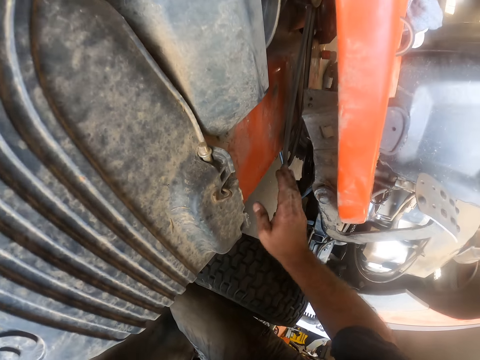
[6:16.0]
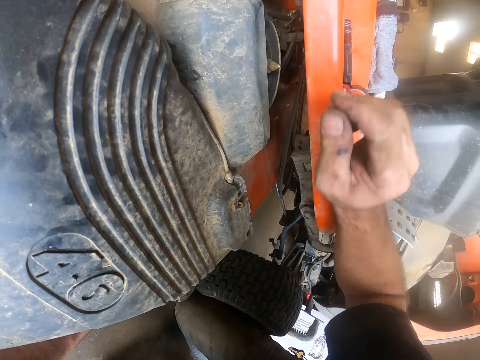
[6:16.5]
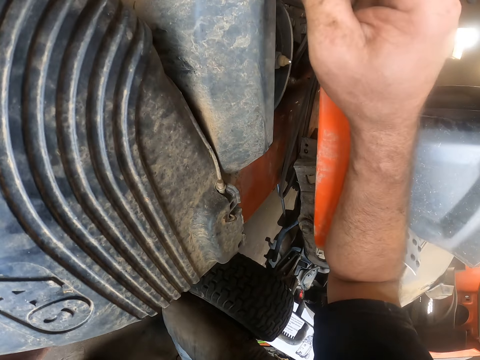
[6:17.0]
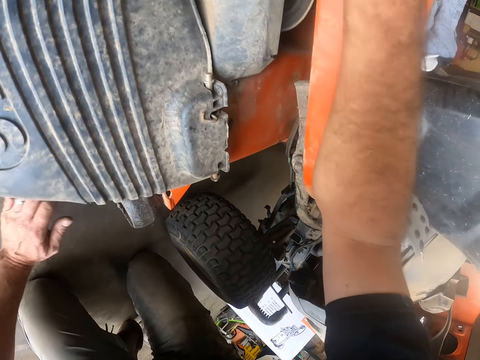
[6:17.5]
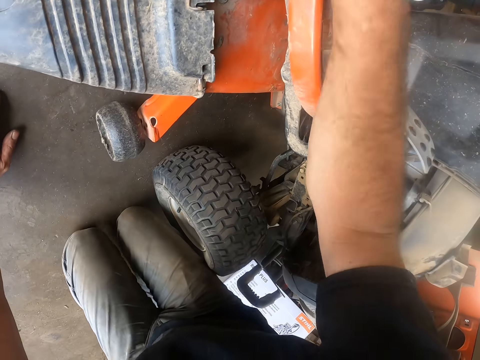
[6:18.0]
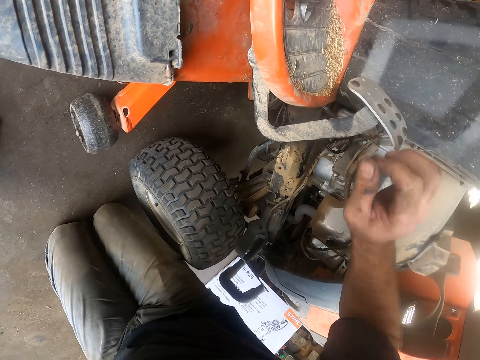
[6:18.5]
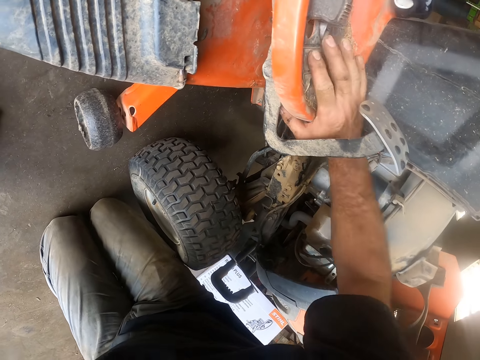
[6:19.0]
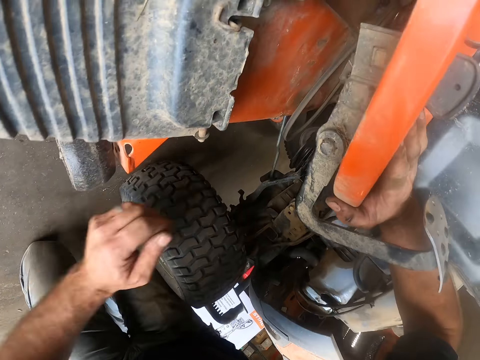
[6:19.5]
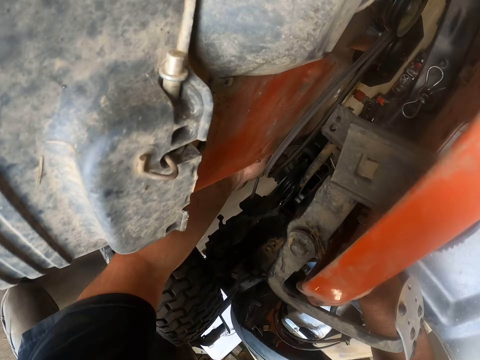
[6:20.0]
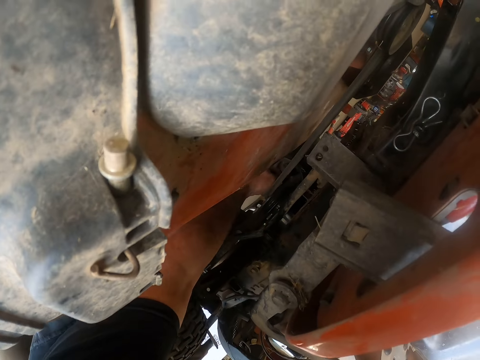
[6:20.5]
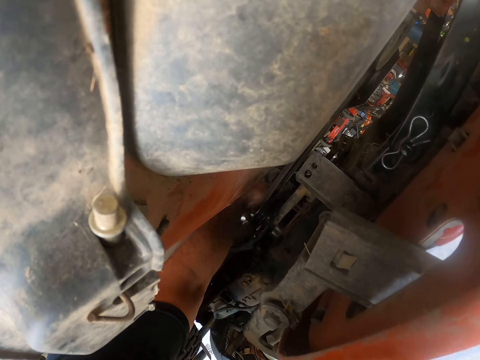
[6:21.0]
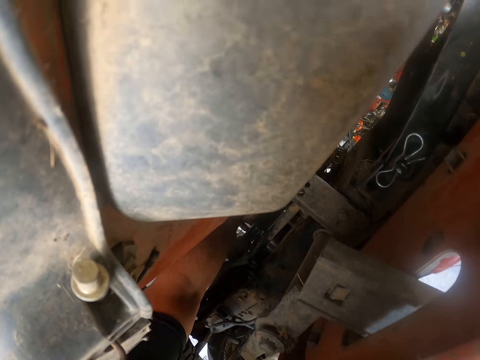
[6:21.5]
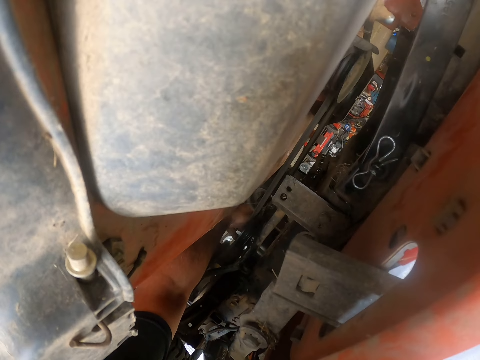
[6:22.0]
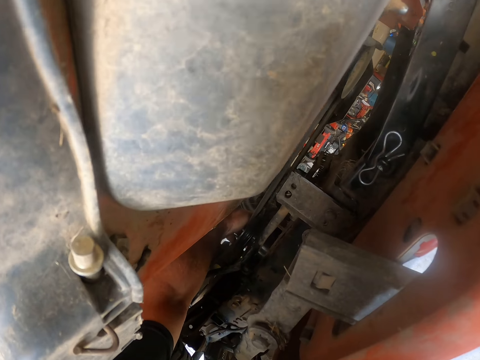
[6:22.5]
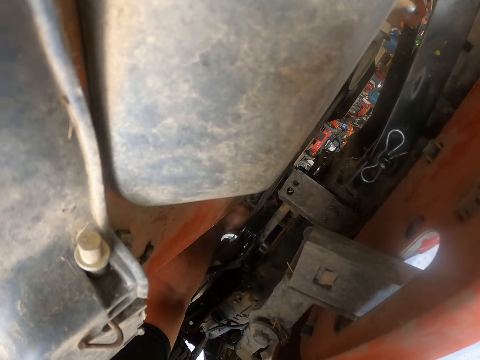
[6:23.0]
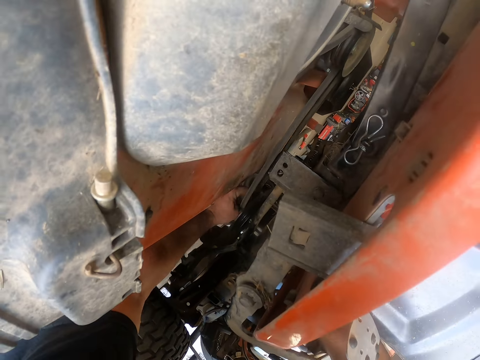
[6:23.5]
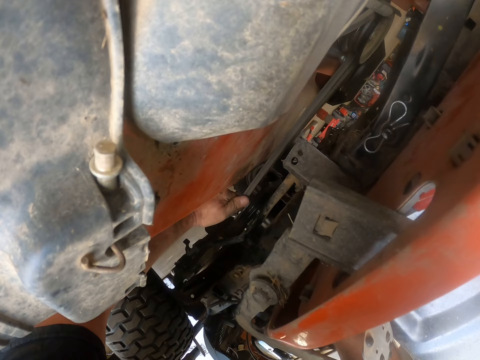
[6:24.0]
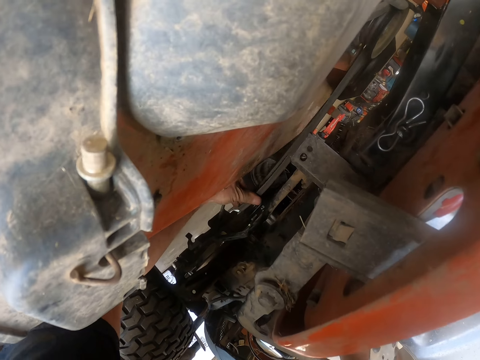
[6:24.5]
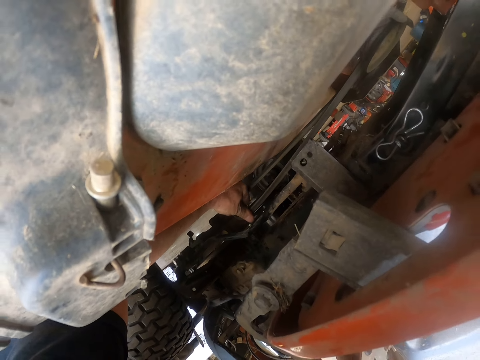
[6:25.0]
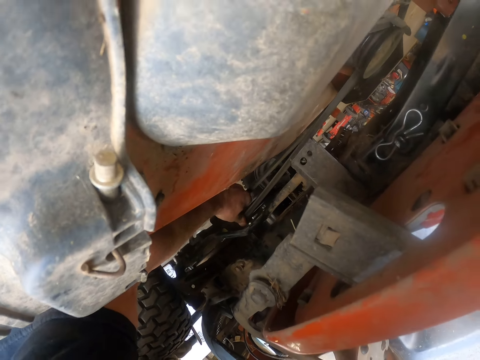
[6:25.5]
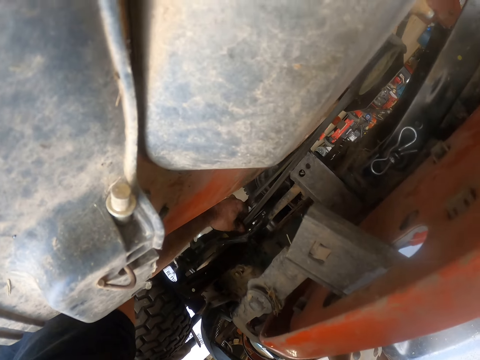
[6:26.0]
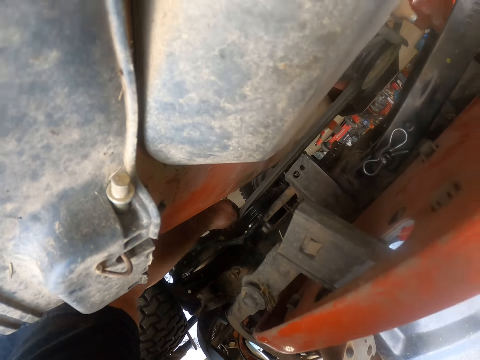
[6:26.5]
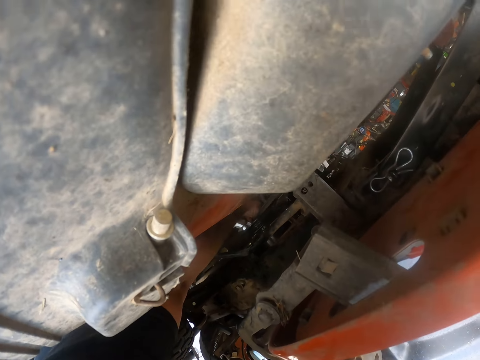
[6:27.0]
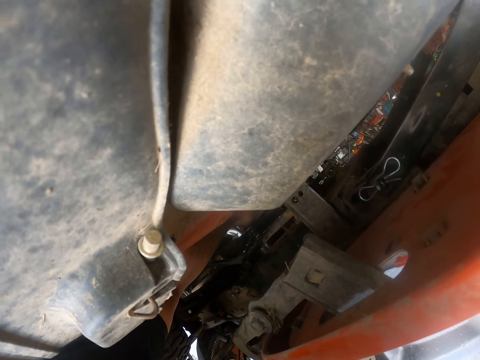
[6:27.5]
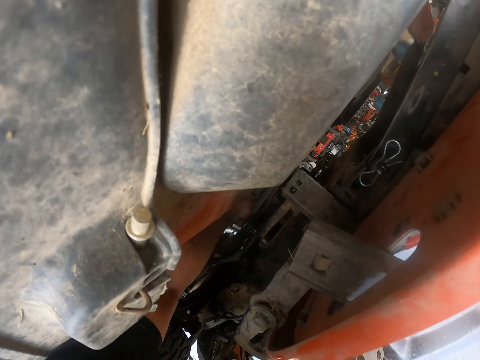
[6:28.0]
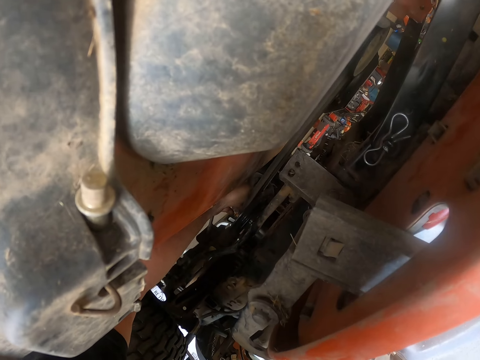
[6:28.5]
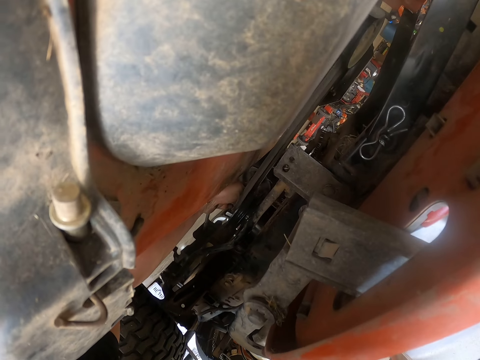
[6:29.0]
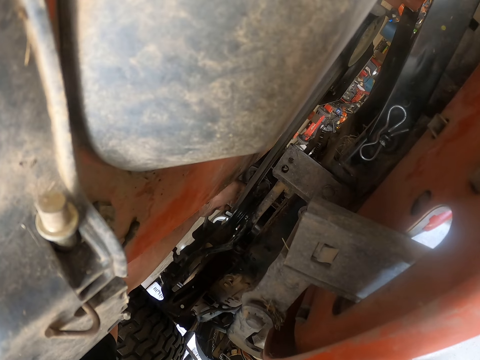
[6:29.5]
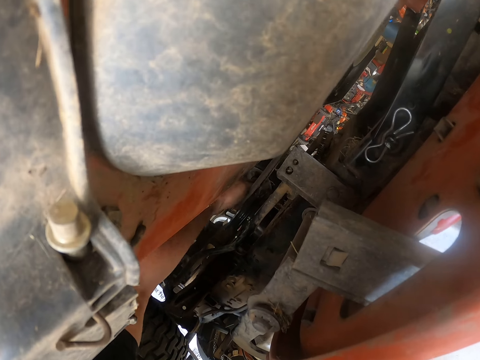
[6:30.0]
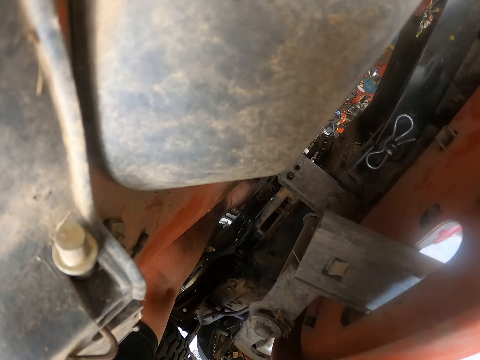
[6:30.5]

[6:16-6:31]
The camera wearer swings a hand. They touch something. They swing a hand. They put the left hand on the floor. They swing a hand. They lean a hand on the riding lawn mower. They swing a hand. They put the deck drive belt on the deck drive system.

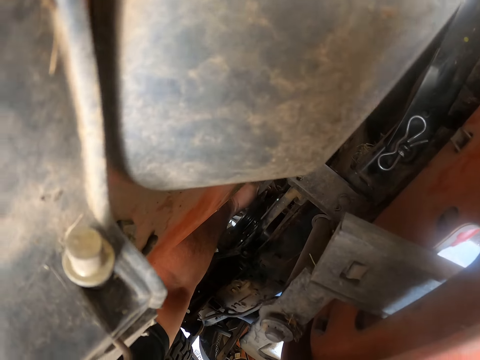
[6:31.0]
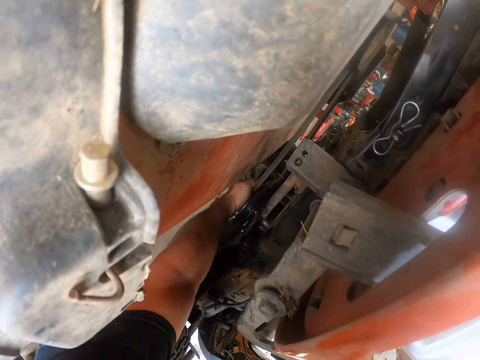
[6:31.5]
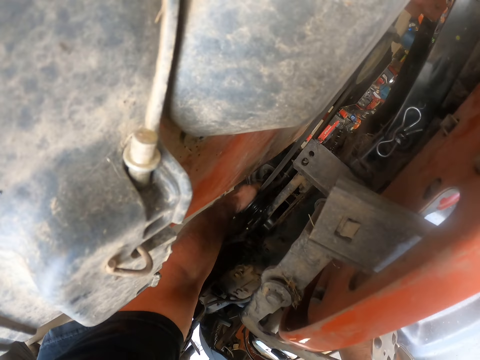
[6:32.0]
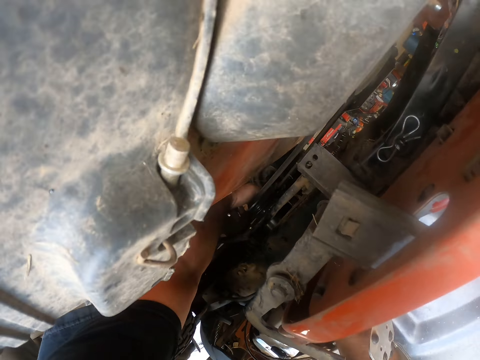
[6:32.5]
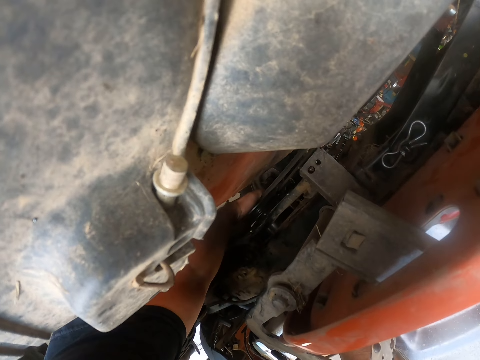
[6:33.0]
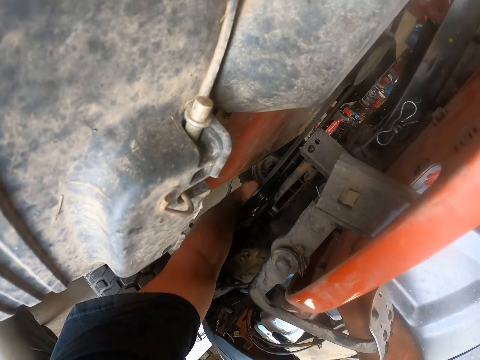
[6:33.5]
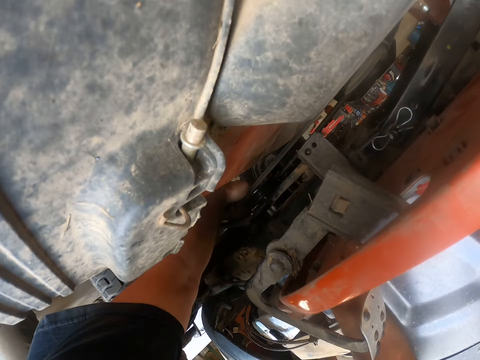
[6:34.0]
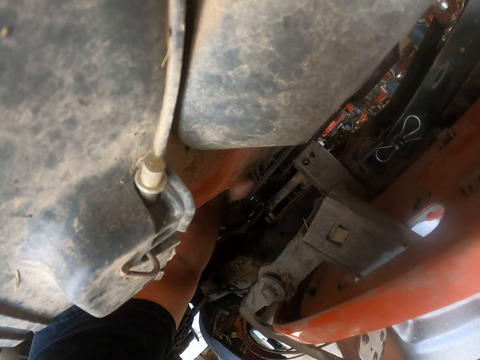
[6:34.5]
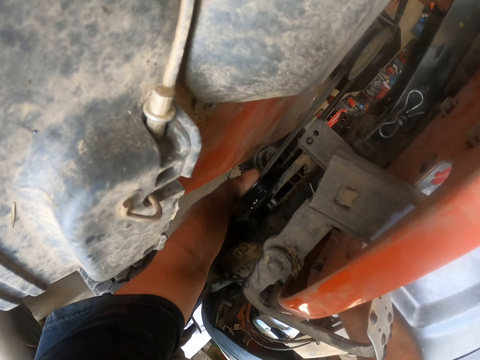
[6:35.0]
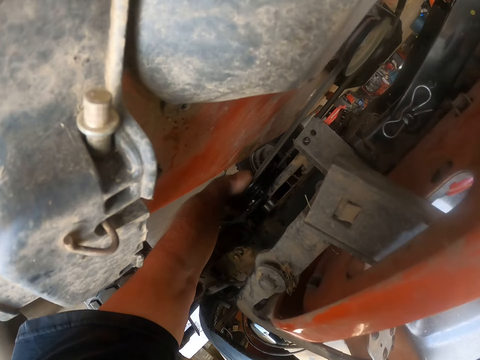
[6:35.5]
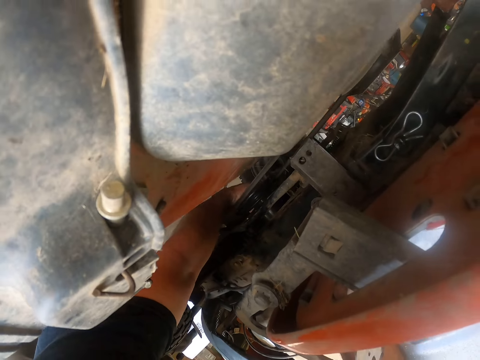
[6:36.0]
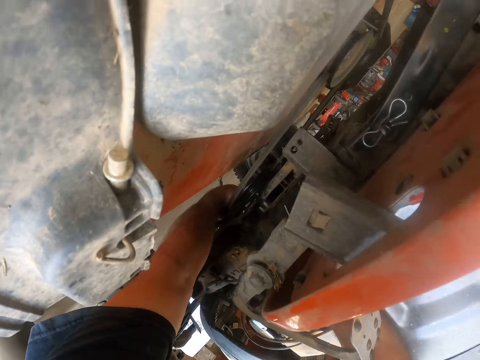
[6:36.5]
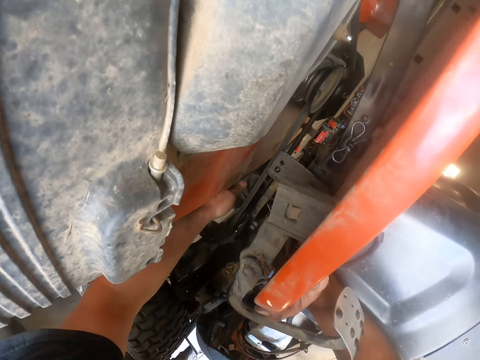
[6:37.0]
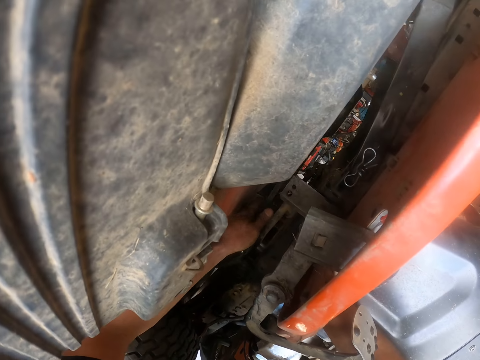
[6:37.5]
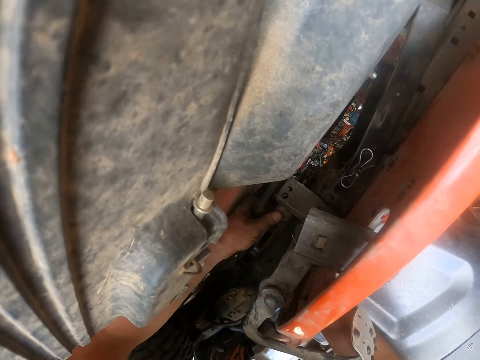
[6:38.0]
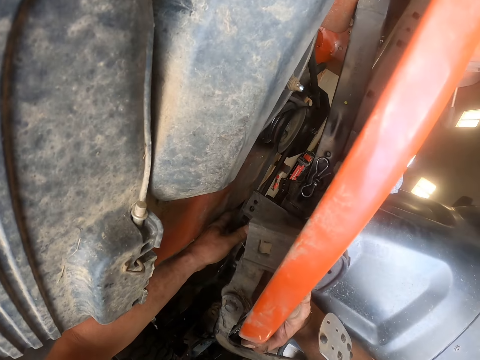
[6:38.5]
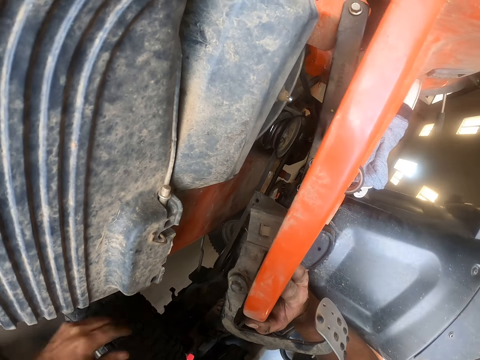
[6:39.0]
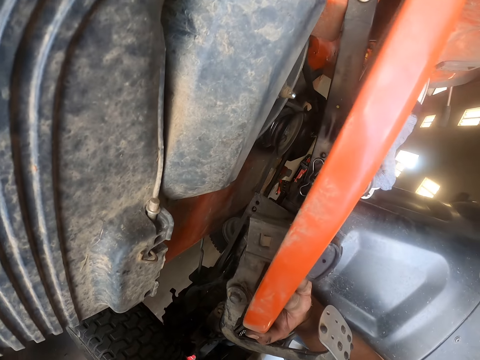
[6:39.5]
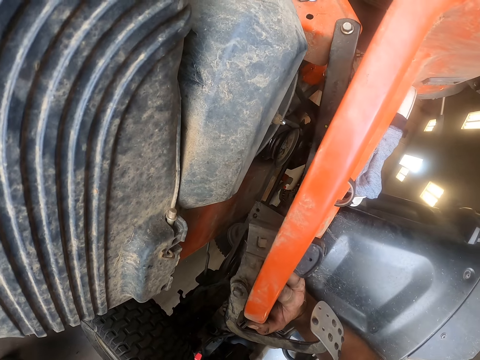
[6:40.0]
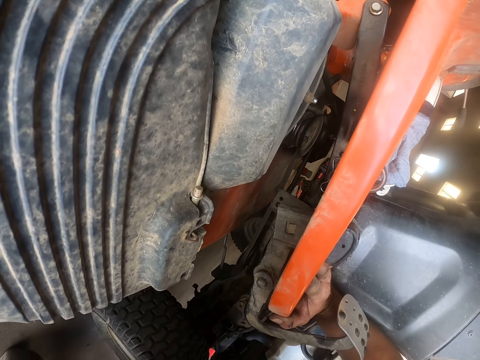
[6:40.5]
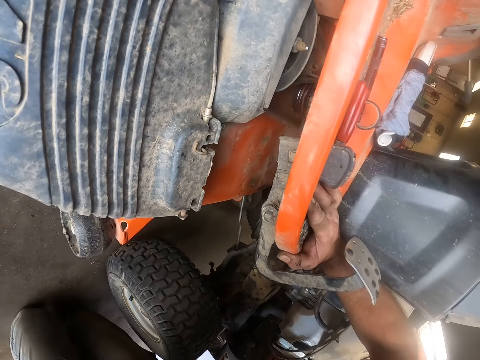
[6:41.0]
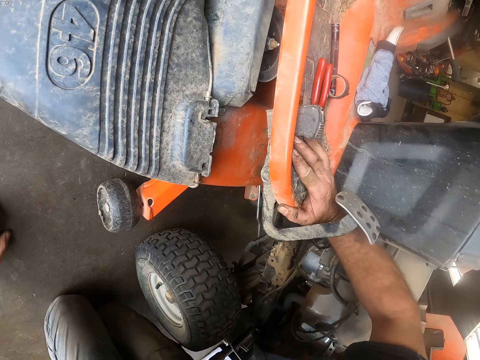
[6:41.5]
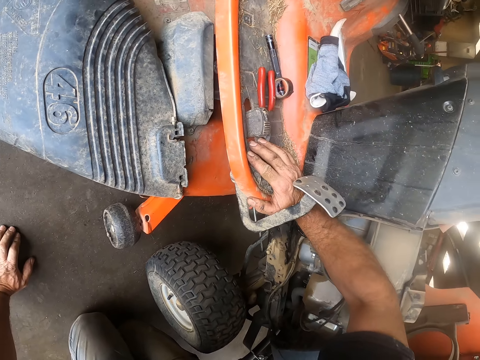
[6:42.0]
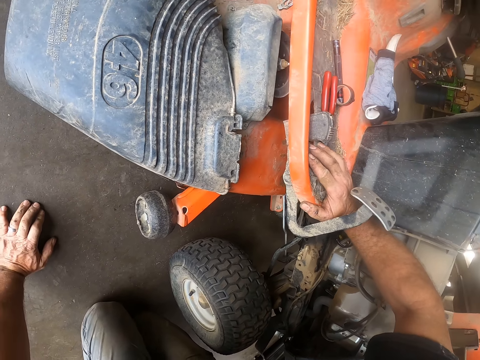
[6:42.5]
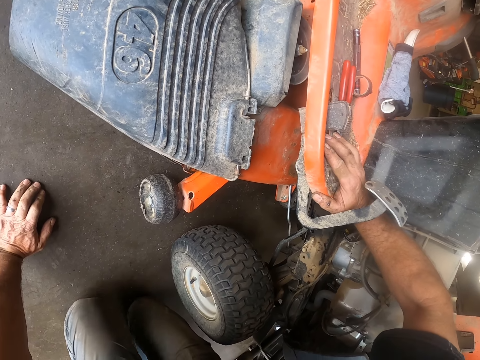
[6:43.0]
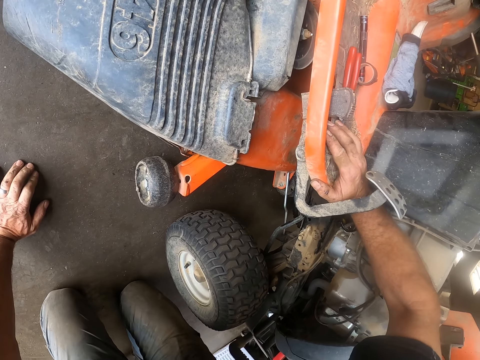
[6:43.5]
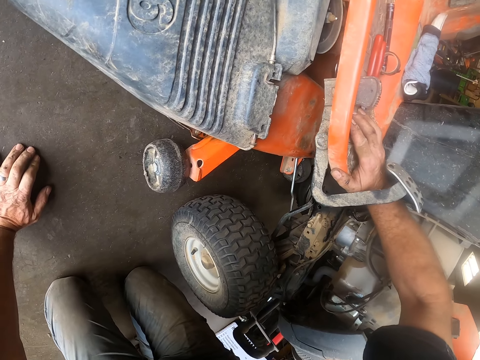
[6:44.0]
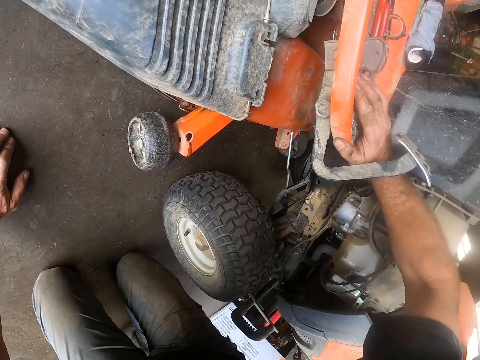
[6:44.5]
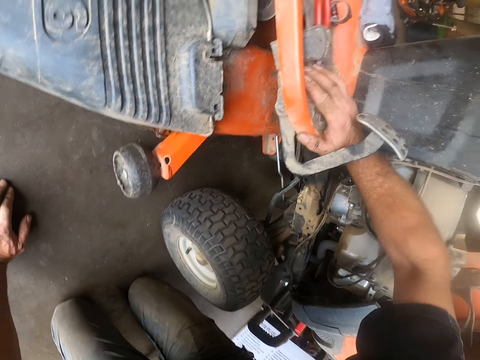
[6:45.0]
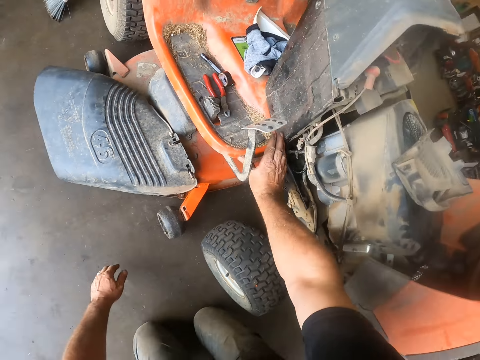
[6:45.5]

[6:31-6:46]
The camera wearer swings a hand. They stare at the riding lawn mower. They move the leg. They stare at the riding lawn mower.
